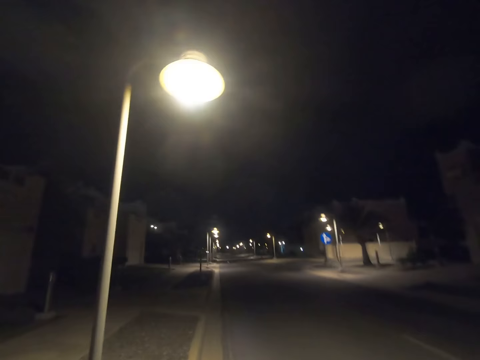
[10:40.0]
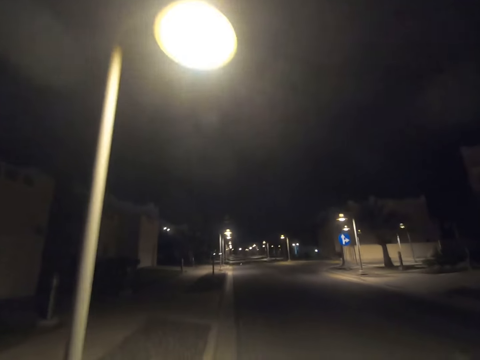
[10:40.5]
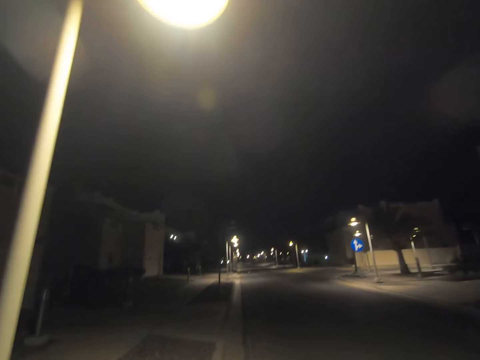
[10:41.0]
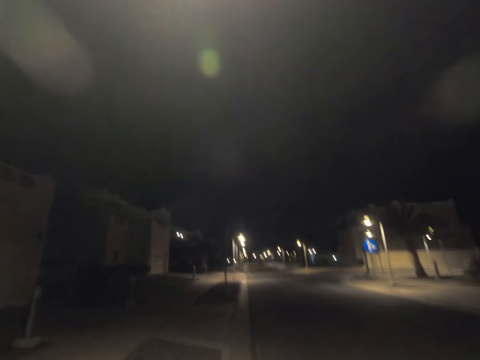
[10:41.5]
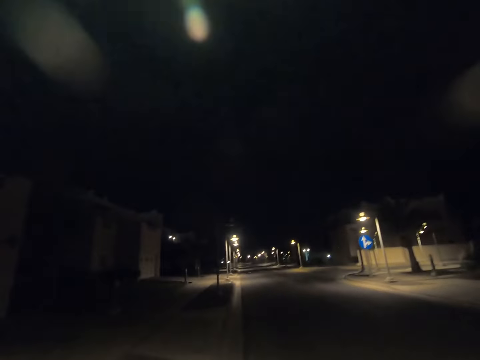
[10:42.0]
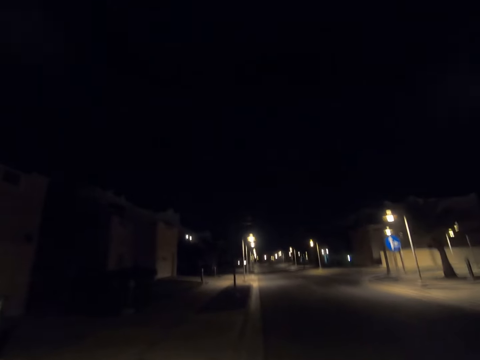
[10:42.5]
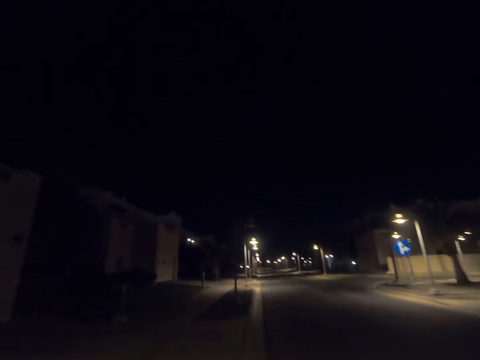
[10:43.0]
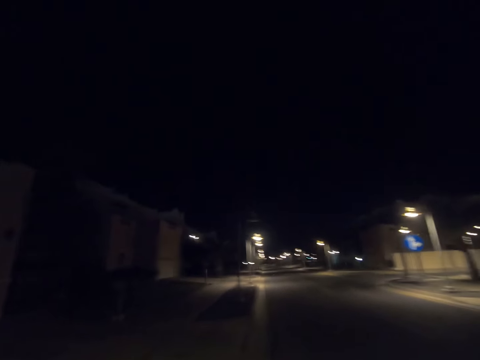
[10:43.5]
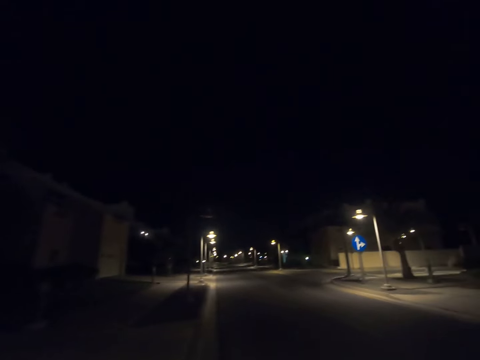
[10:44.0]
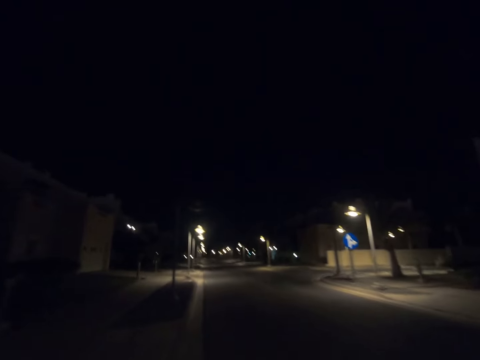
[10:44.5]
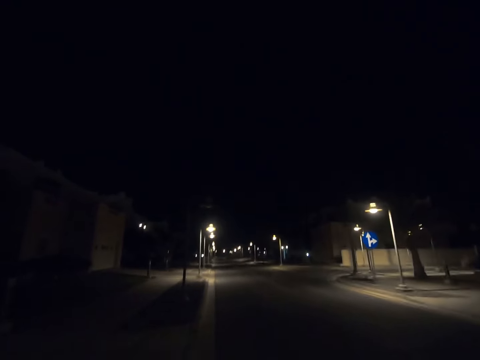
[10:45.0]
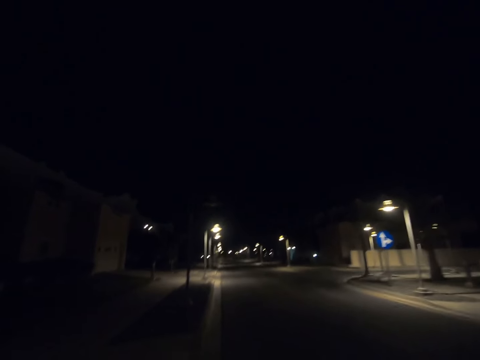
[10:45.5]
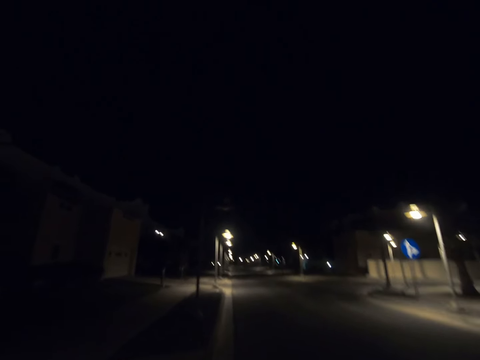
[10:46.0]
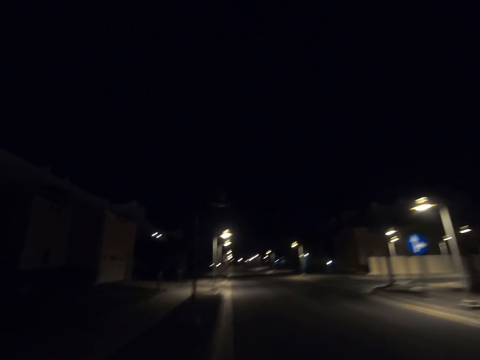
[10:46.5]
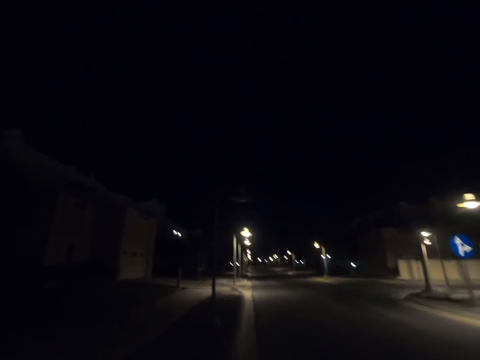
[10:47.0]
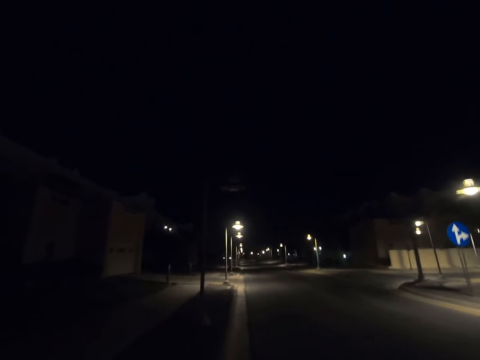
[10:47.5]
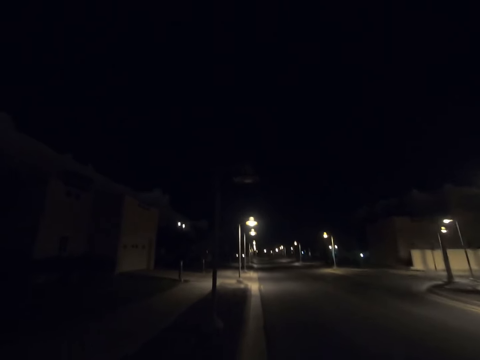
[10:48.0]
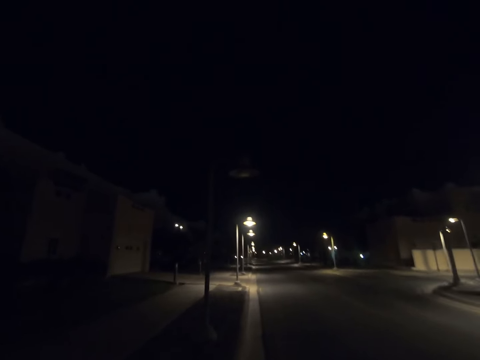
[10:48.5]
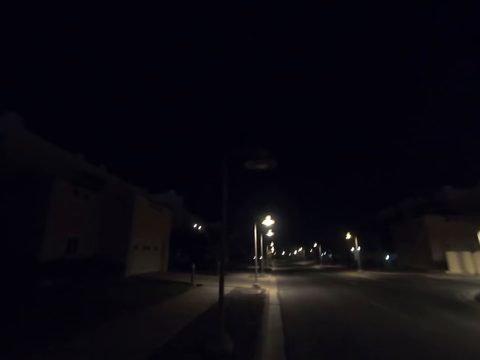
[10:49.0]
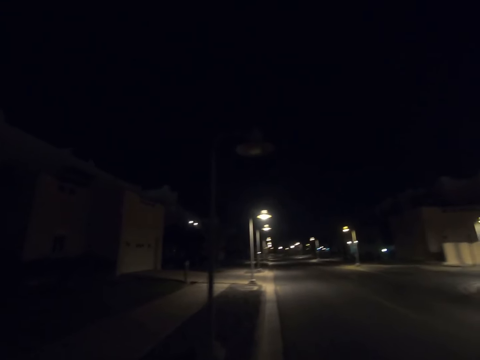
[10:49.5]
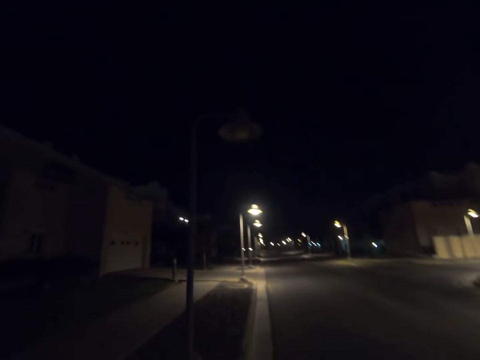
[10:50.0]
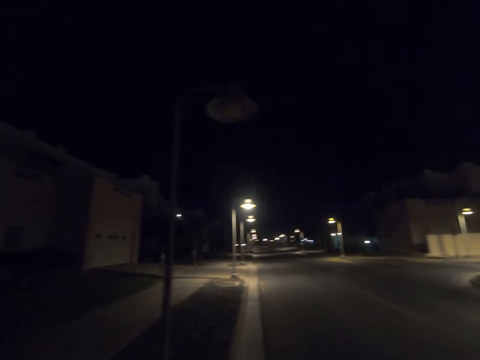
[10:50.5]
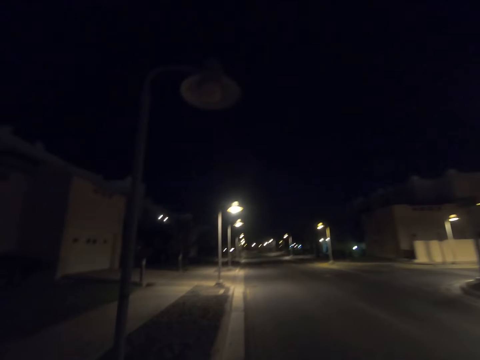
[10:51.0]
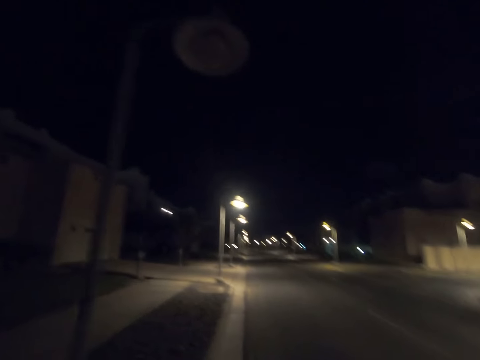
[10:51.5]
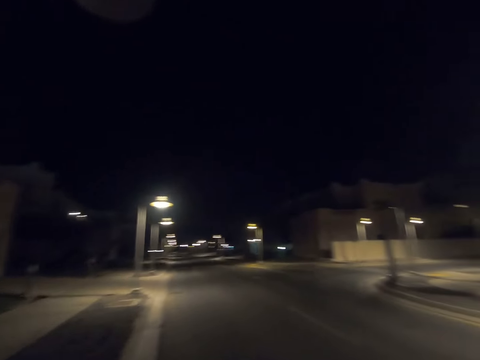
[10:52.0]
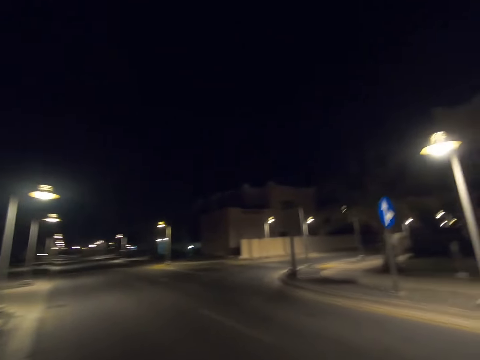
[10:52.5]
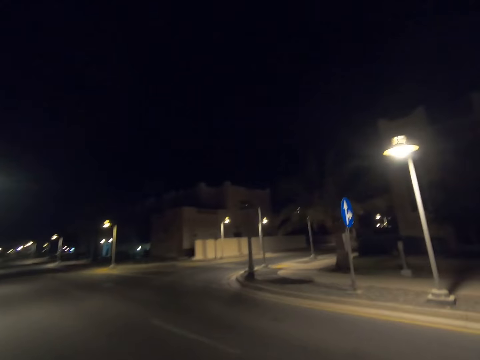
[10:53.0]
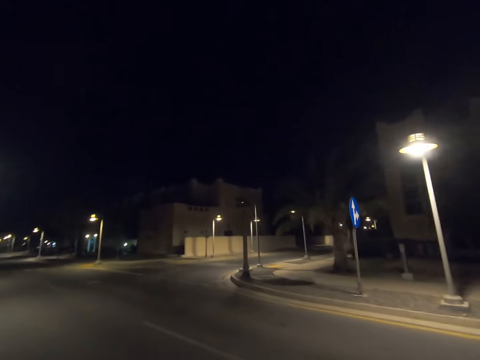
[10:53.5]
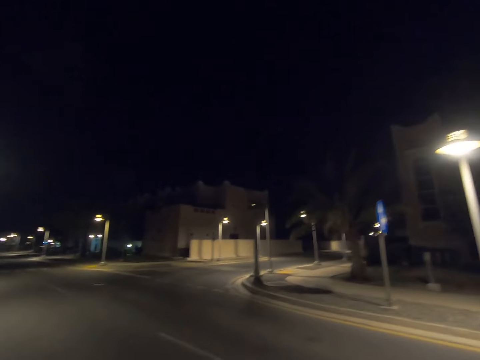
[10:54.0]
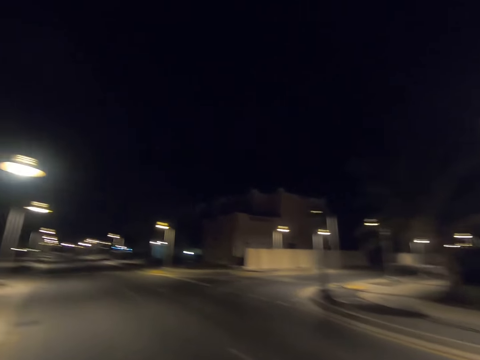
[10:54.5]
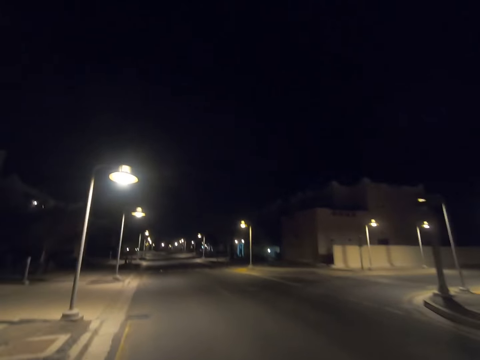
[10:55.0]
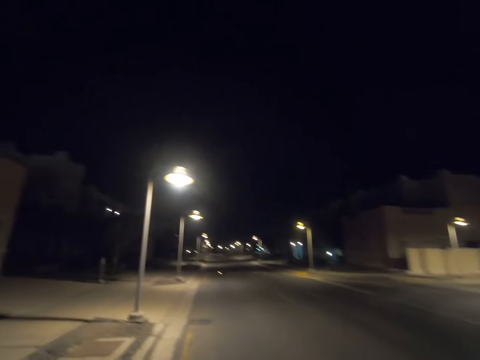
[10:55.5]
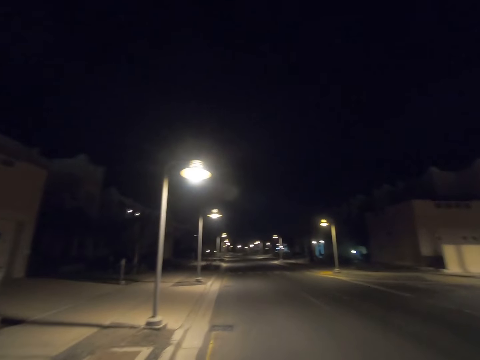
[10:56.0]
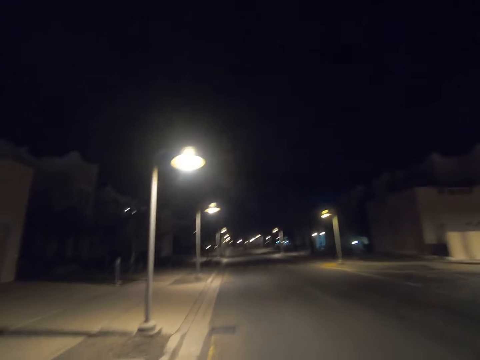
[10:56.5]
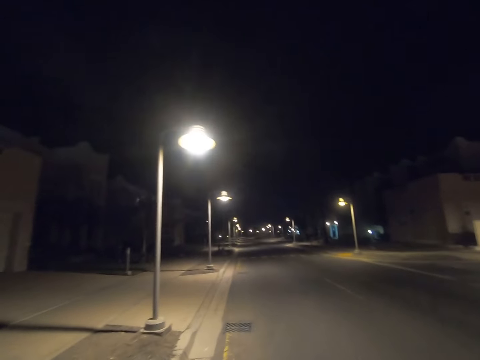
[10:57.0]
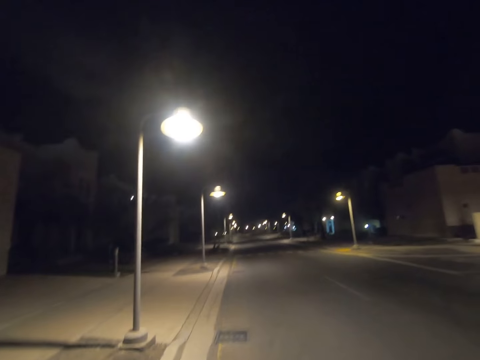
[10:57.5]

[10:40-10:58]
The camera wearer walks past a street light pole. He walks past a street light pole again. He looks to his right. He returns his gaze.

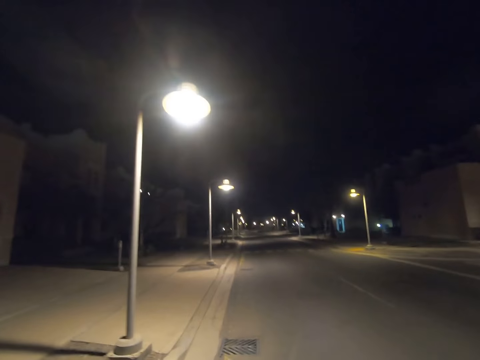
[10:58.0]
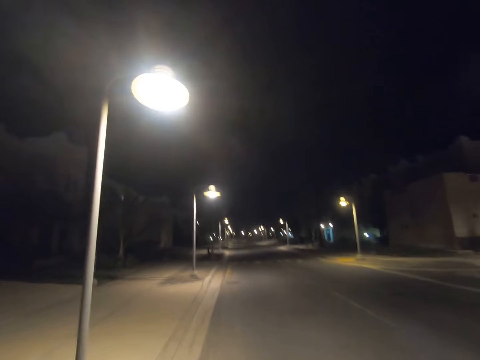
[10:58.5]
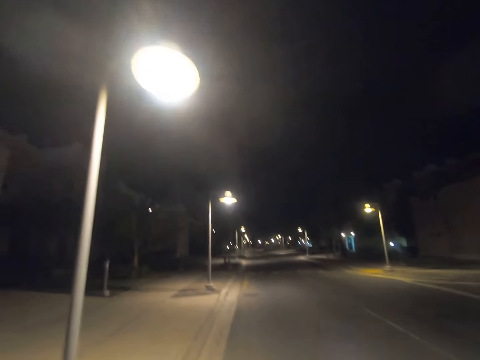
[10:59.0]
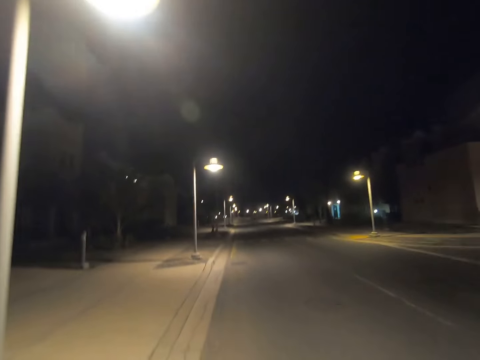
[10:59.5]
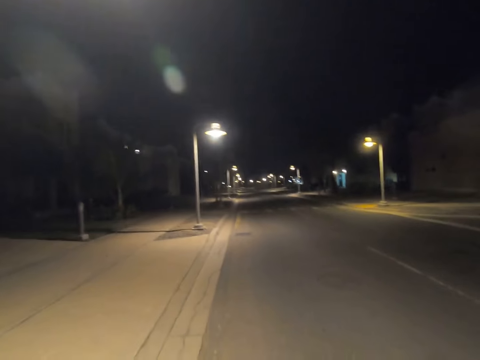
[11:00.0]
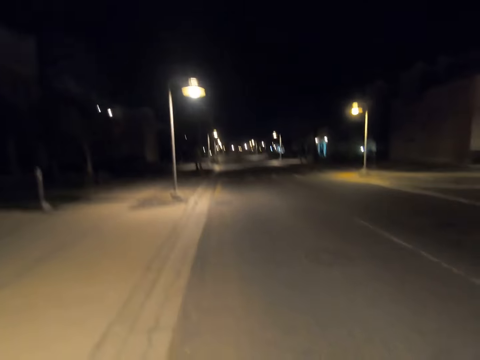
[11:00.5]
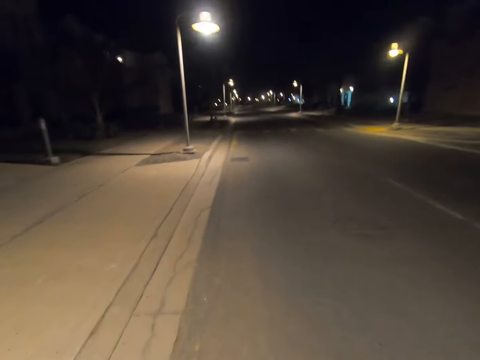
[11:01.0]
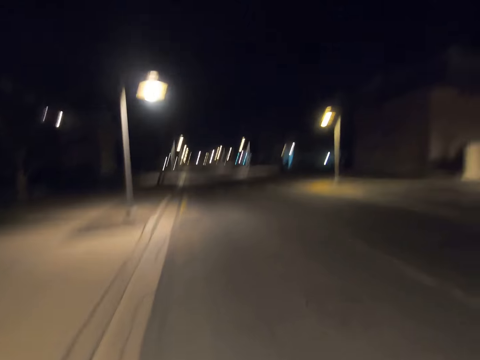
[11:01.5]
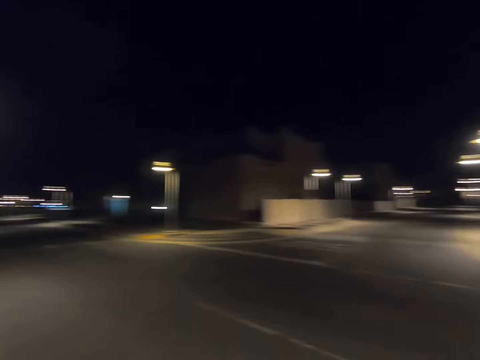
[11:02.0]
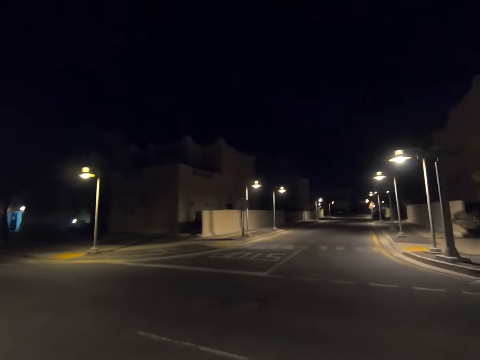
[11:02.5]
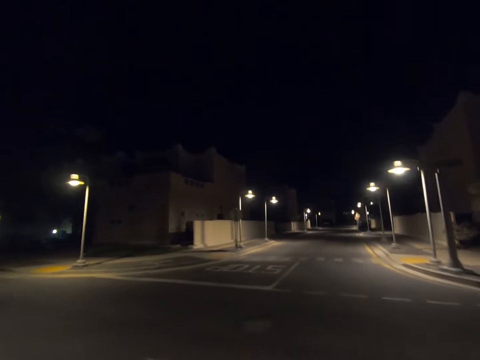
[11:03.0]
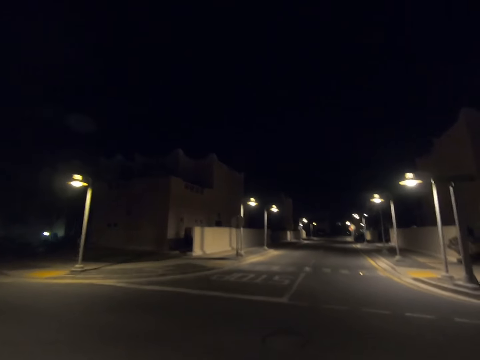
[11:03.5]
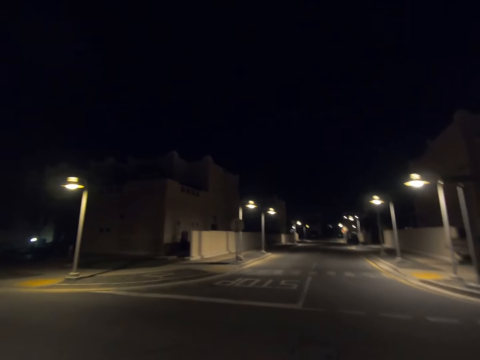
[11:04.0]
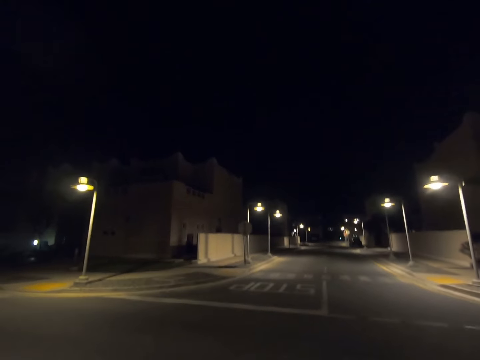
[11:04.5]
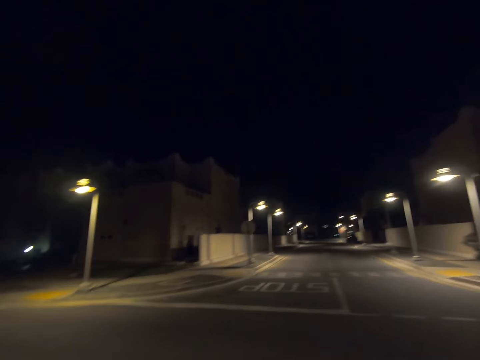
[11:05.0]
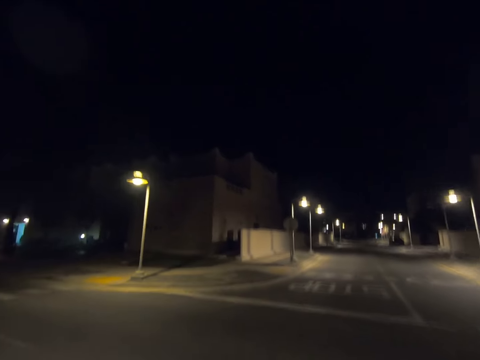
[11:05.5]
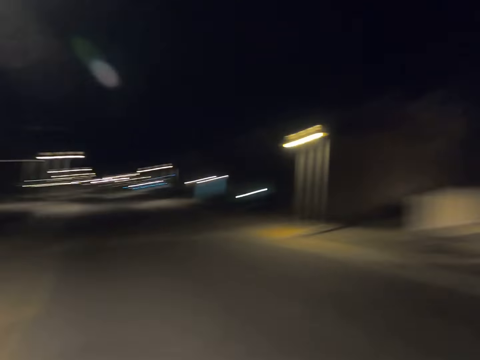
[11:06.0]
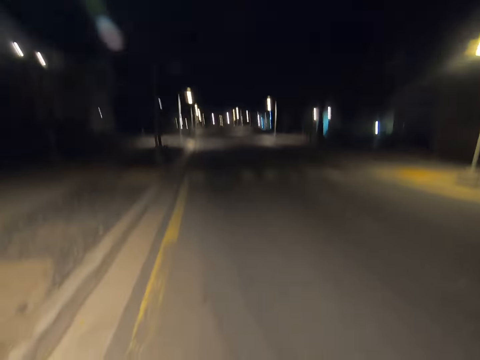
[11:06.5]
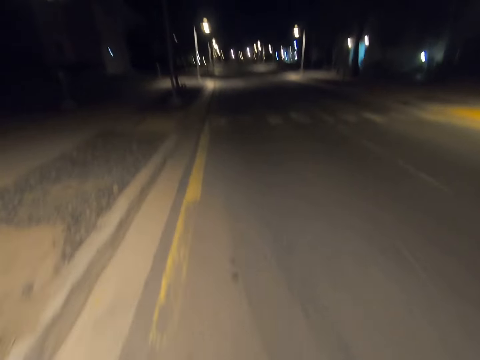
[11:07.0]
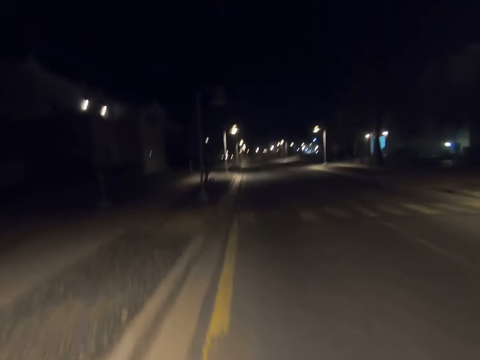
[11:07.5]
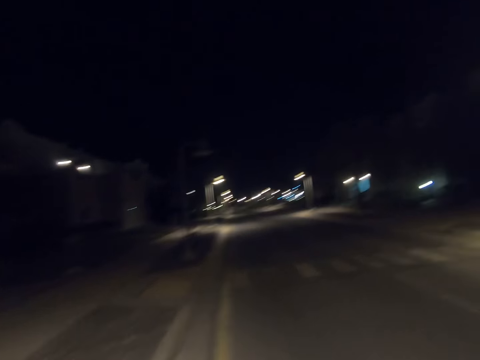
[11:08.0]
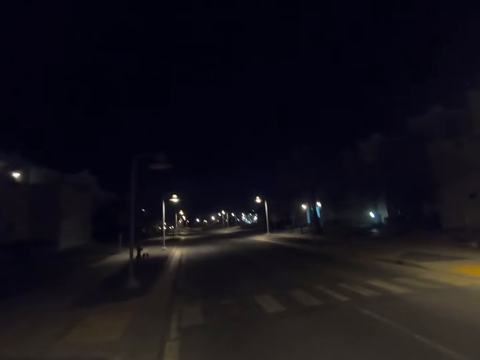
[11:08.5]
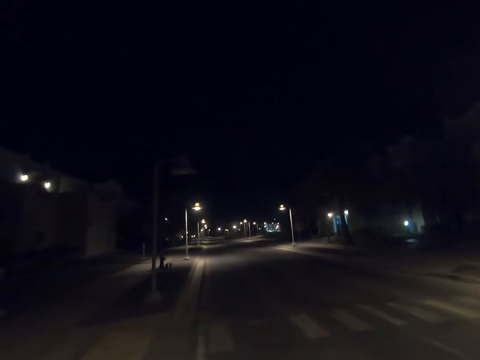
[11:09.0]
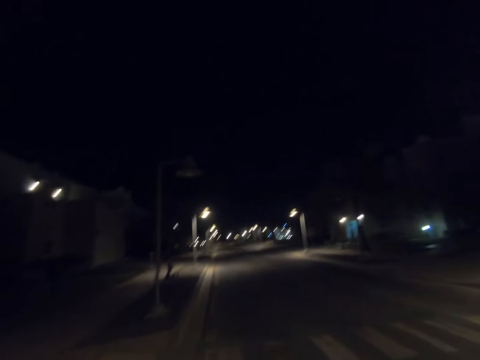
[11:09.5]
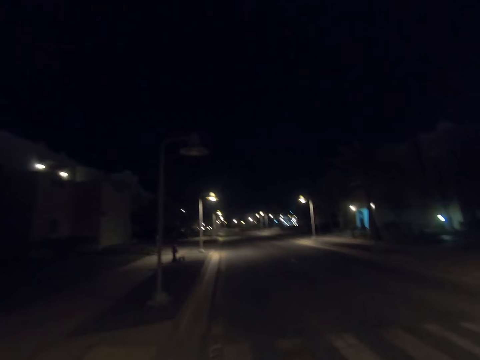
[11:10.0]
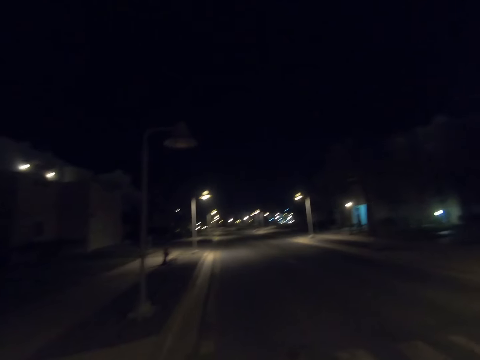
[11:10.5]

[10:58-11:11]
The camera wearer walks past a street light pole. He turns to his right. He returns his gaze.
